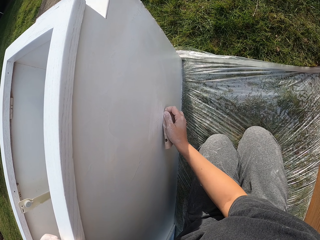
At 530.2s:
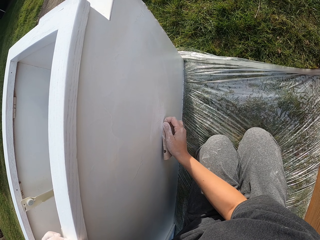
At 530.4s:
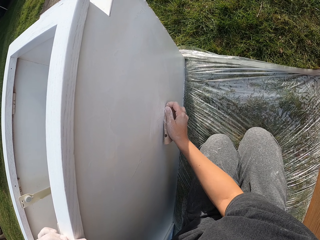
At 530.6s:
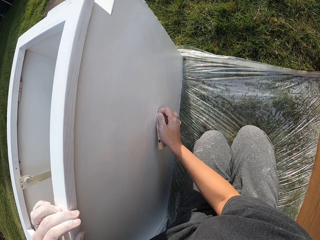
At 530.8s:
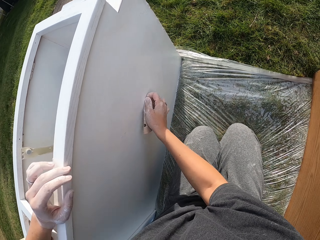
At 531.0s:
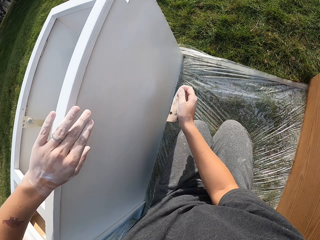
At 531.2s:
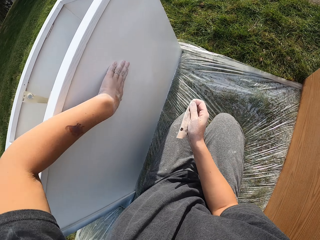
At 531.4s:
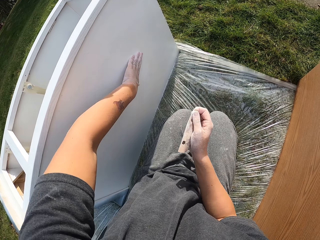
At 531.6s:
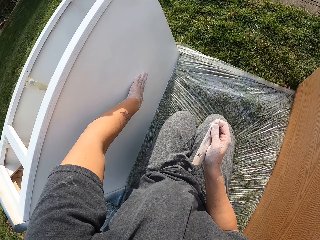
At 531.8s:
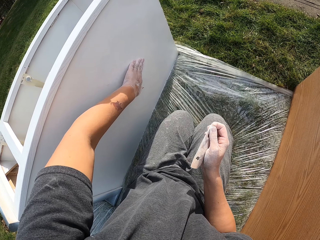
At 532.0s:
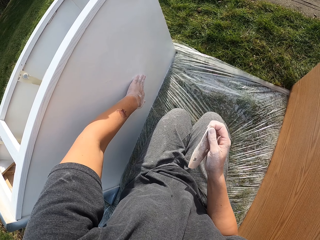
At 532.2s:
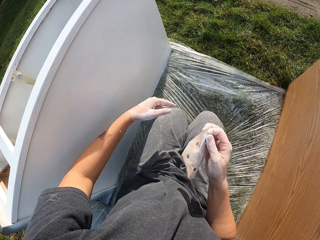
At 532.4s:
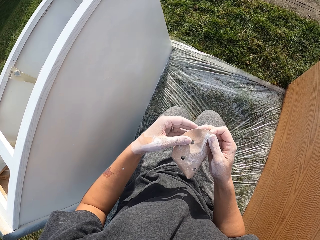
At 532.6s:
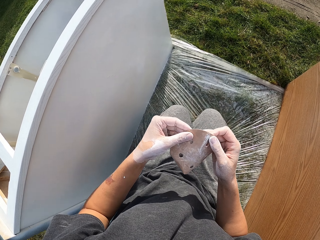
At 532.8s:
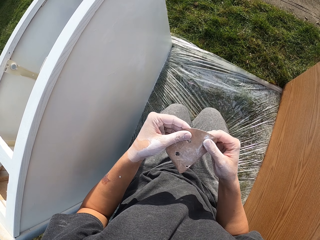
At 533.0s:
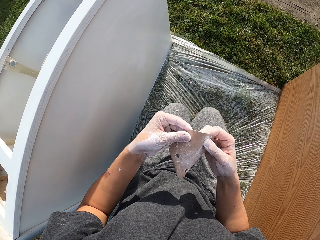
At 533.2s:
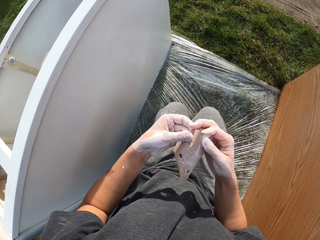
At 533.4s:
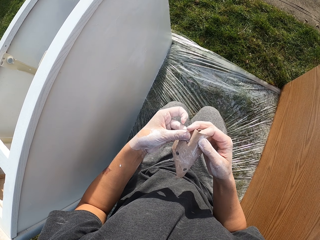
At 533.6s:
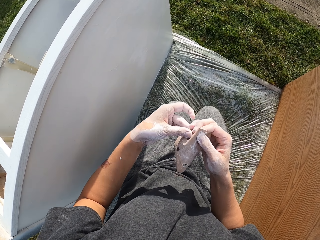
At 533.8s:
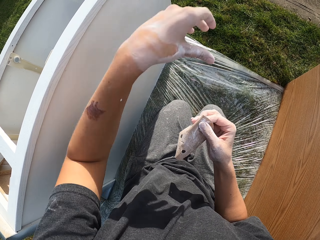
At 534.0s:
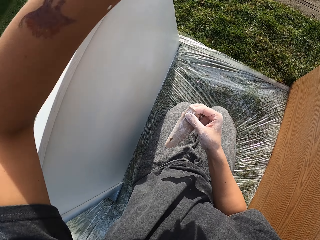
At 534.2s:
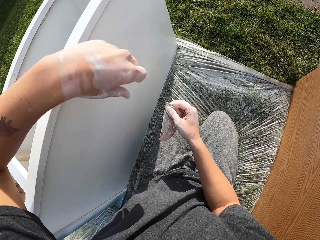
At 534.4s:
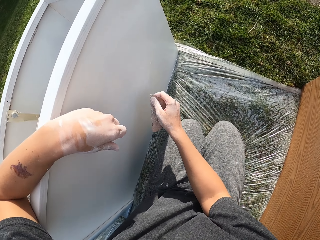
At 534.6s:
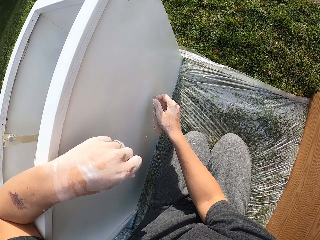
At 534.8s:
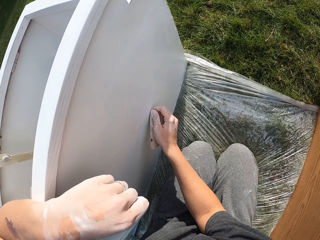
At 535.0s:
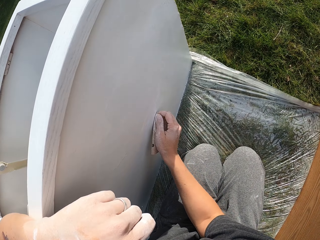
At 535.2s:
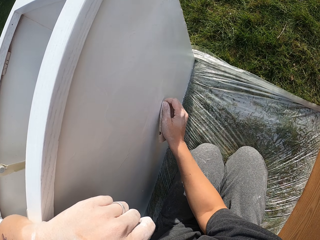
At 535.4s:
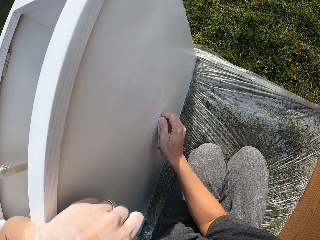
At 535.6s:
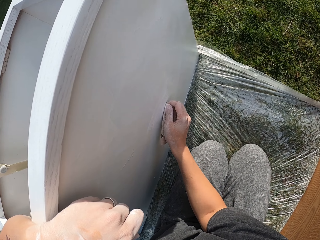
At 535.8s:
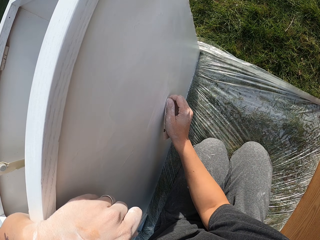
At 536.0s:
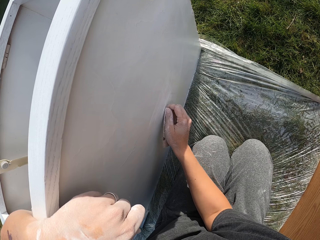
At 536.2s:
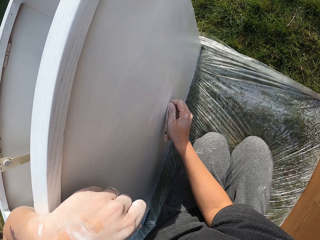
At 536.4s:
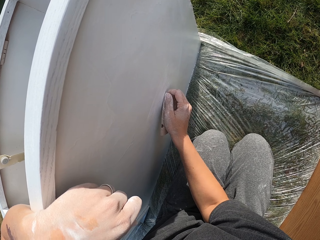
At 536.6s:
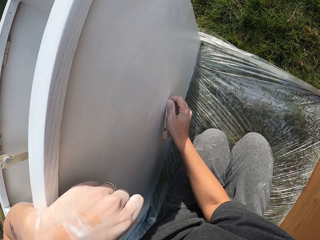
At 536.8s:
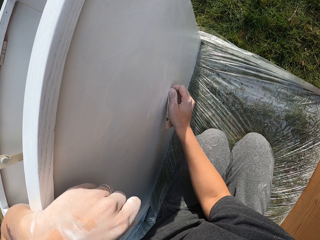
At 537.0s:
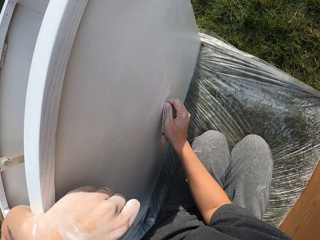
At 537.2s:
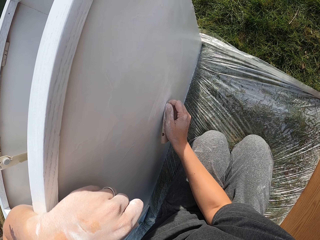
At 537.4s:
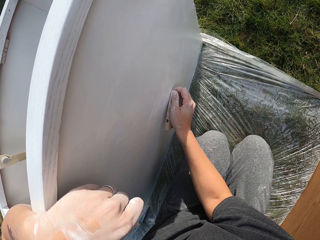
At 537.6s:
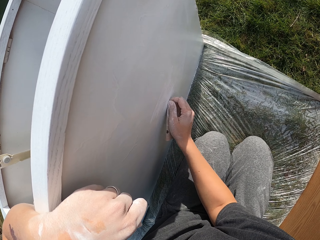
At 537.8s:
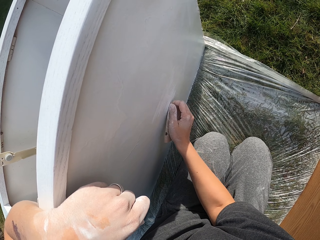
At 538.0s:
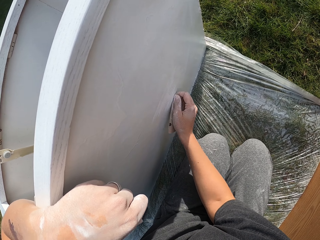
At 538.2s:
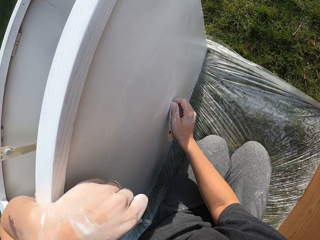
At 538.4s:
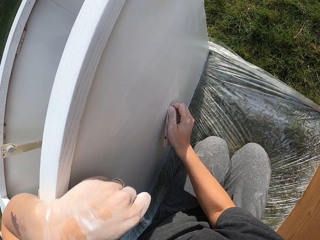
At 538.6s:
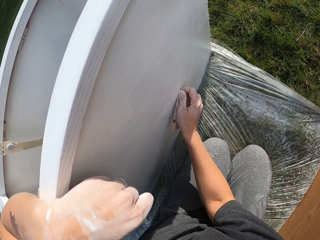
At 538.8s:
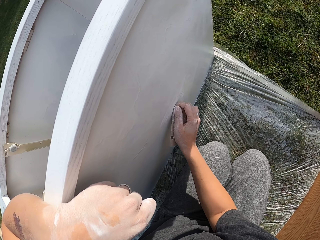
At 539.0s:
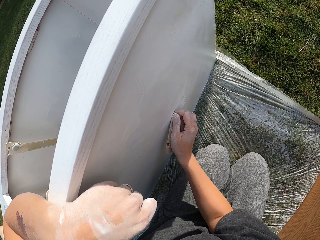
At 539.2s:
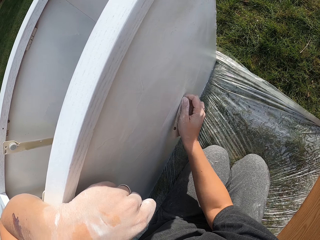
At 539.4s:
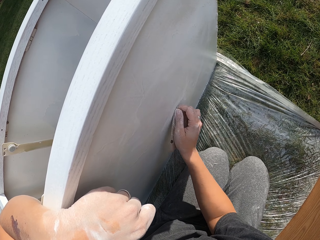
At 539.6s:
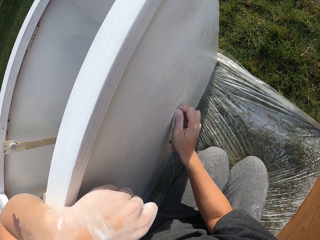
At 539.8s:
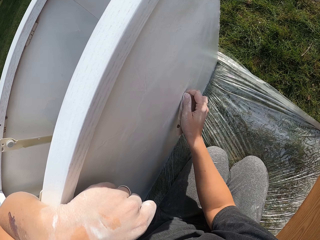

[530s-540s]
The camera wearer touches the structure with the left hand. They wipe the drawer with the hand. They fold the sandpaper. They make the sandpaper. They lift the left hand. They smoothen the structure with the sandpaper.

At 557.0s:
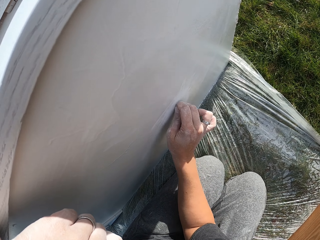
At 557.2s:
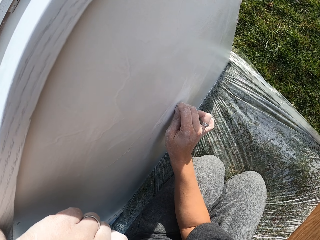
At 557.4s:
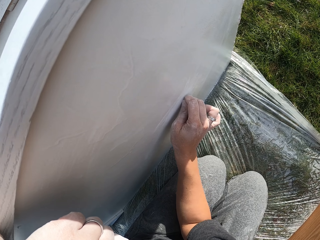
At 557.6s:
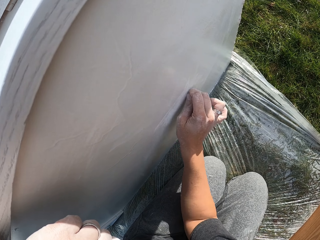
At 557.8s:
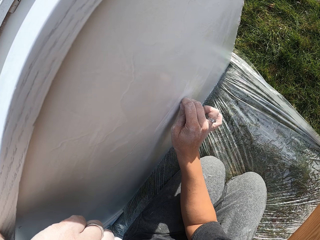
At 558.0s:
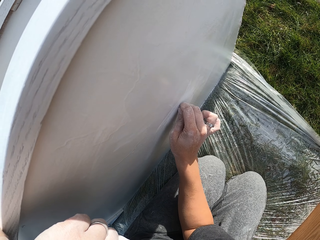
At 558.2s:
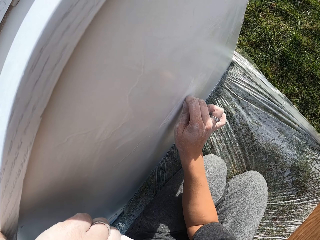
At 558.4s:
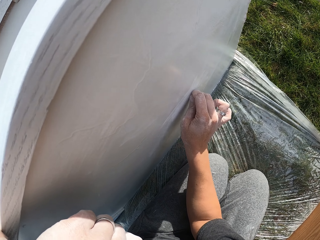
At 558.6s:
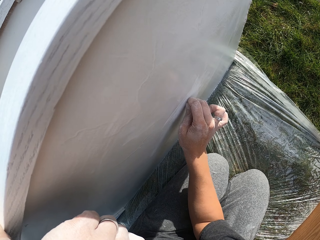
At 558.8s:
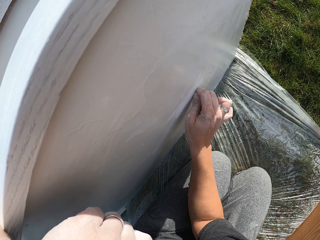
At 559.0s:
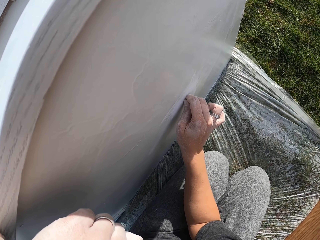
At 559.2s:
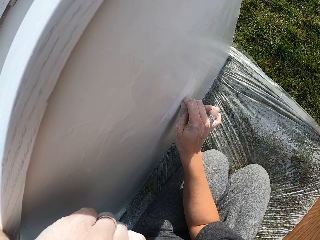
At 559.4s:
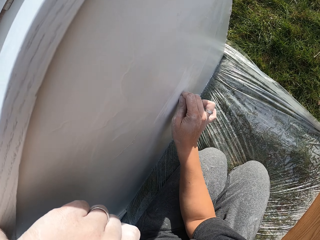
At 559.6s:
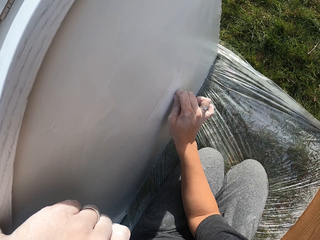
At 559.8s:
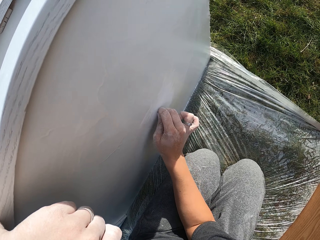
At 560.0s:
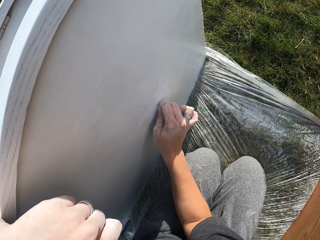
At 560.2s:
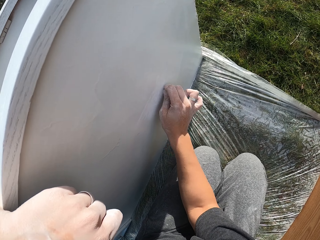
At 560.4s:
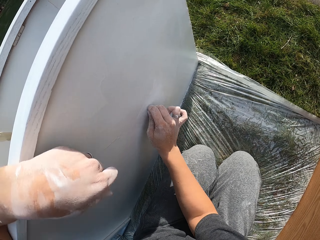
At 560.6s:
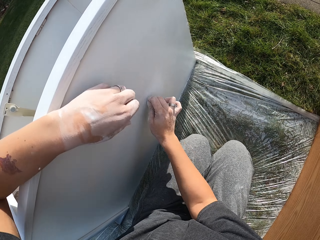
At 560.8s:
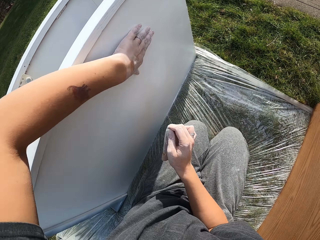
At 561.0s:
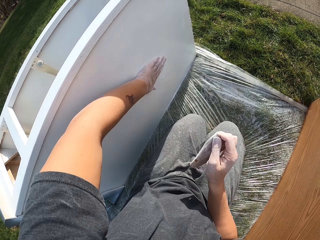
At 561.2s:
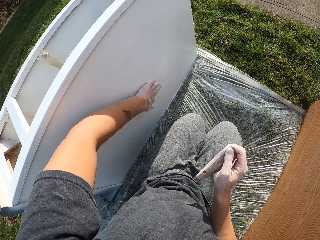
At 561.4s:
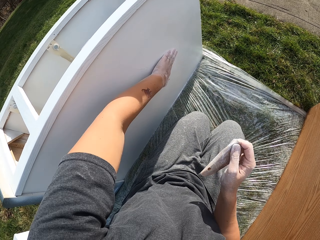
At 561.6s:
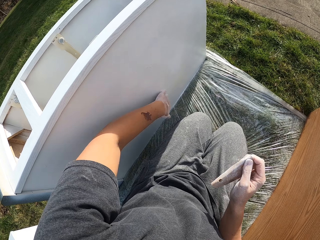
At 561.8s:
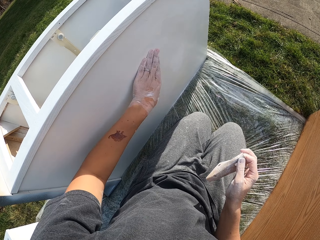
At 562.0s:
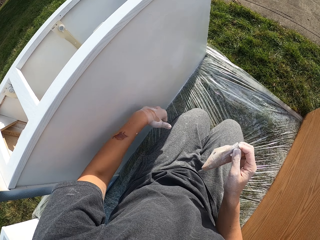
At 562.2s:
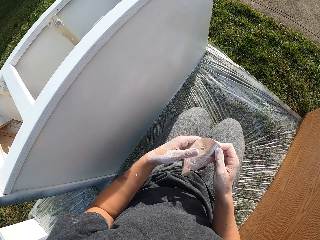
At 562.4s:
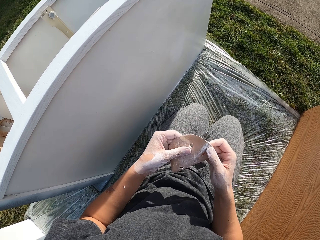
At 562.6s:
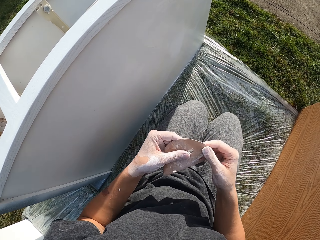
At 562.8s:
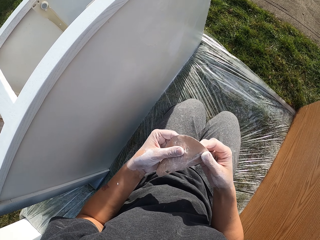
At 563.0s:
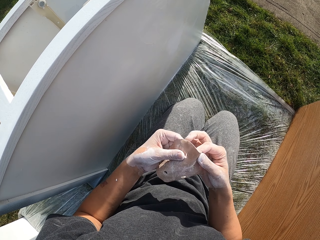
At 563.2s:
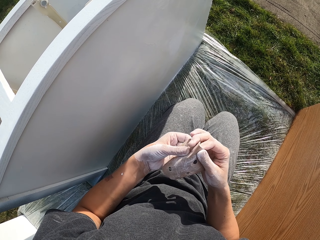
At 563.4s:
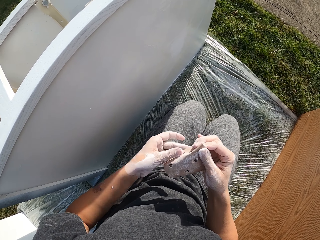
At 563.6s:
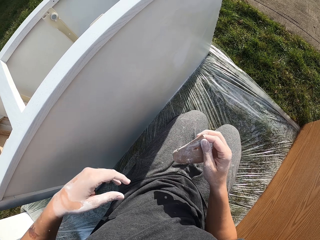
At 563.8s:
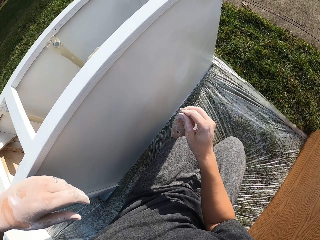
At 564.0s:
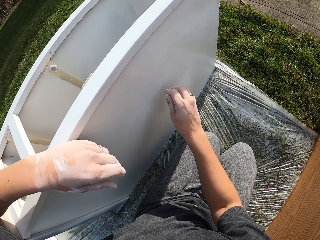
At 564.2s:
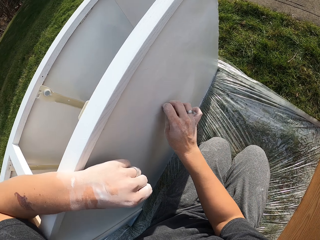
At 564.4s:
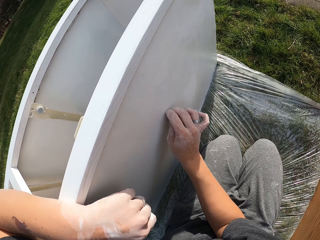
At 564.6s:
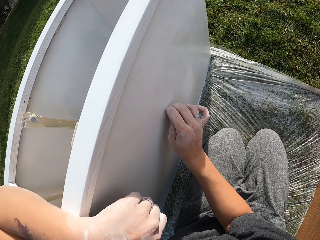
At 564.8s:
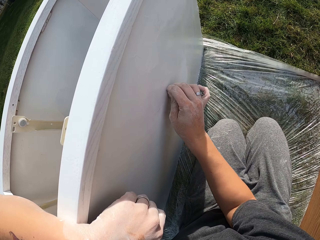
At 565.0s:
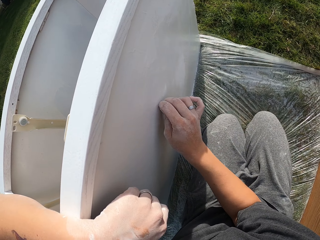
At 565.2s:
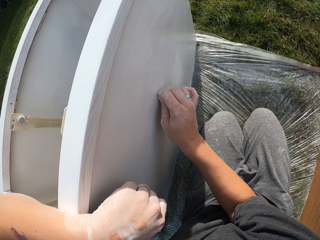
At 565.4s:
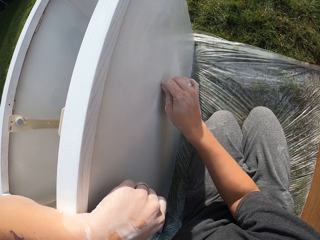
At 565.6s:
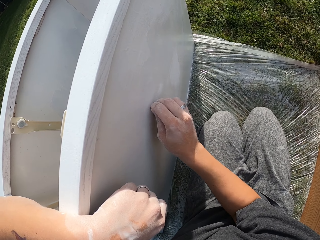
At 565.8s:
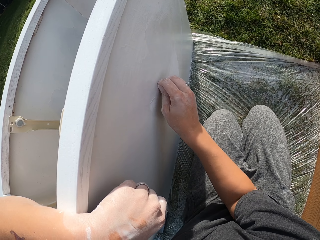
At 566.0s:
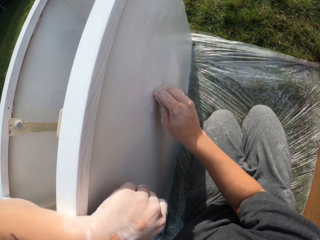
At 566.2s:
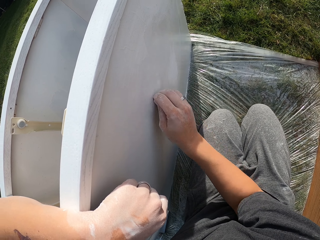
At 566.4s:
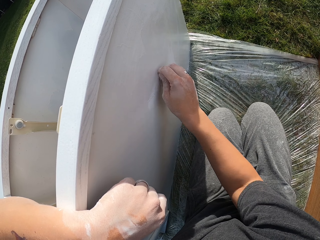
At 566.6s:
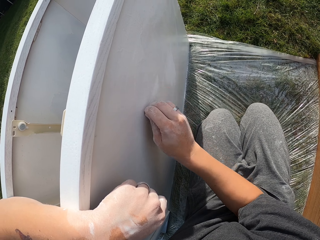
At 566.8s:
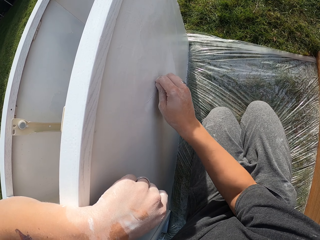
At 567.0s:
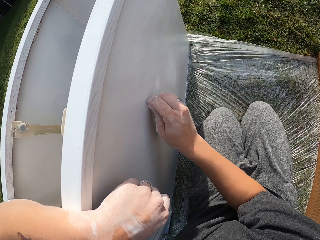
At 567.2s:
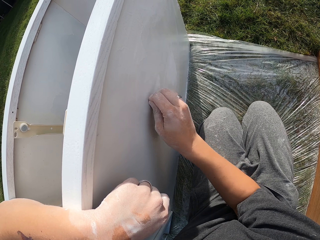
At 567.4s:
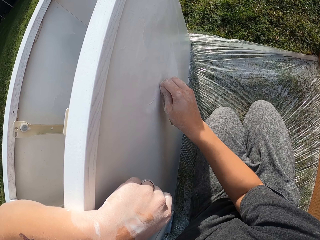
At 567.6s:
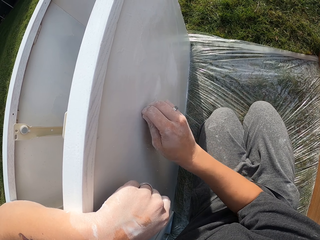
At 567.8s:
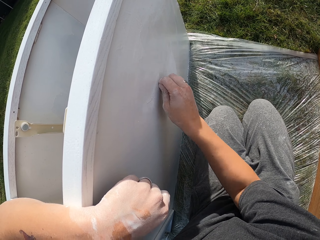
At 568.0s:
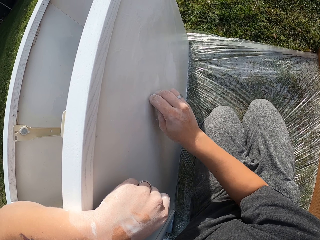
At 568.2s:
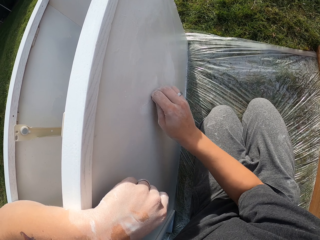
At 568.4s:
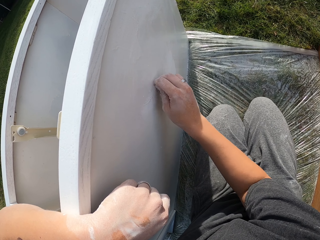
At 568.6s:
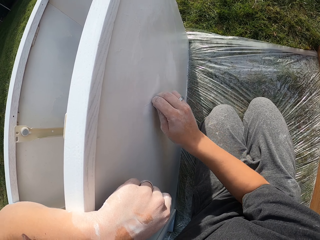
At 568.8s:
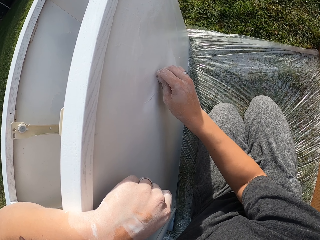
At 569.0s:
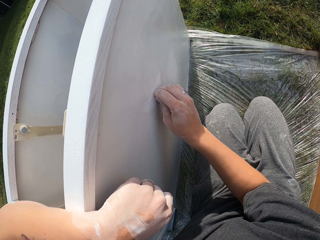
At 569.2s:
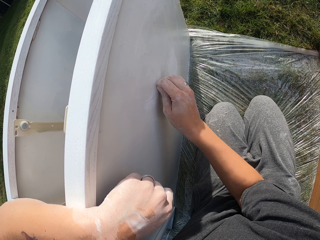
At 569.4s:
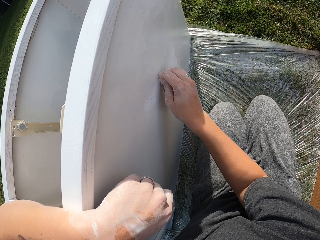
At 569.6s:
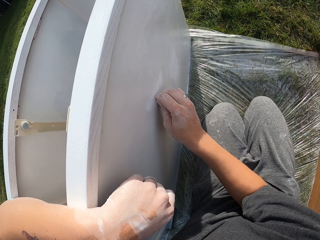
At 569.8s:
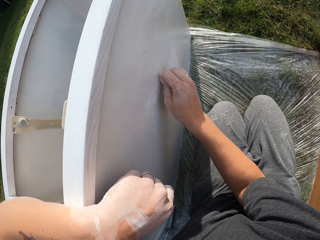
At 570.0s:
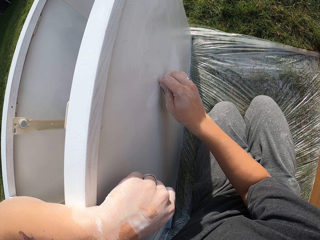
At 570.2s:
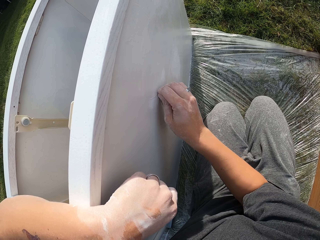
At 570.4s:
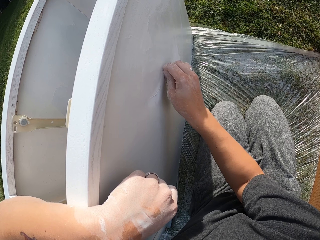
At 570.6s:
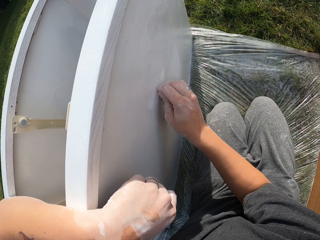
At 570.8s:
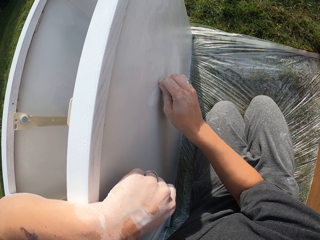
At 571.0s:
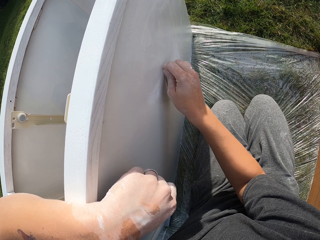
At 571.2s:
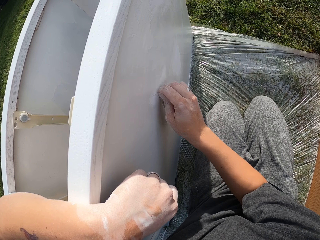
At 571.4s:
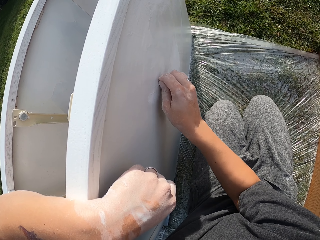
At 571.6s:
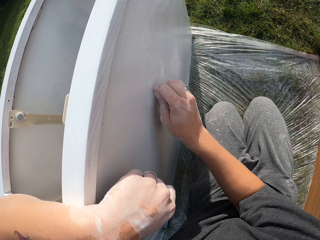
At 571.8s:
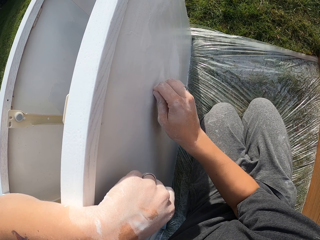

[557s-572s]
The camera wearer rubs the structure with the left hand. They smoothen the structure with a sandpaper. They rub the structure with the left hand. They lift the sandpaper. They fold the sandpaper. They move both hands. They smoothen the structure with the sandpaper.
